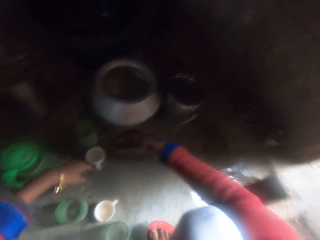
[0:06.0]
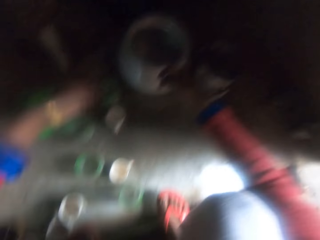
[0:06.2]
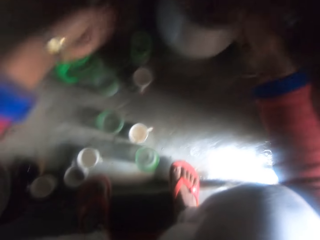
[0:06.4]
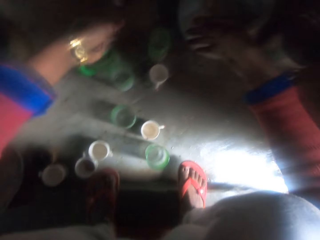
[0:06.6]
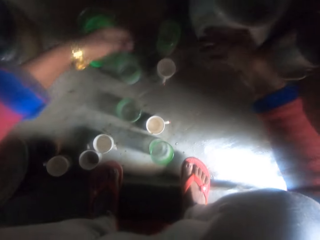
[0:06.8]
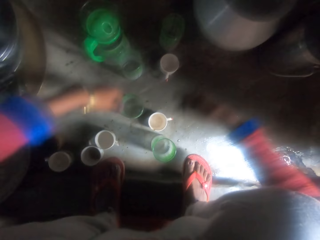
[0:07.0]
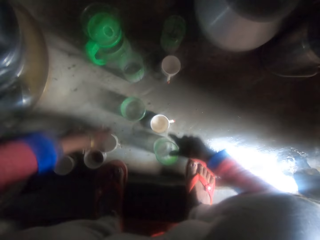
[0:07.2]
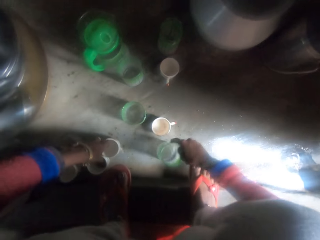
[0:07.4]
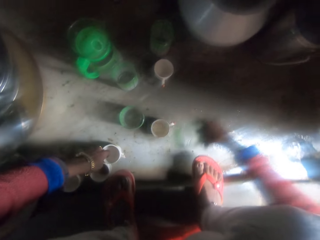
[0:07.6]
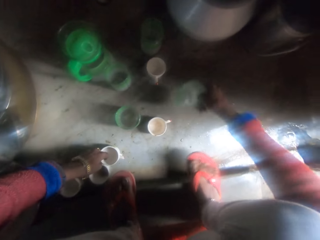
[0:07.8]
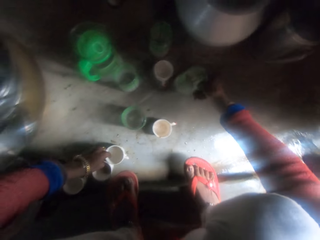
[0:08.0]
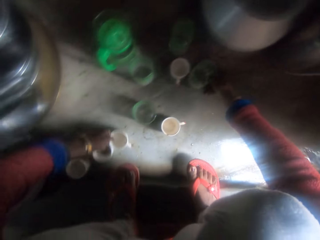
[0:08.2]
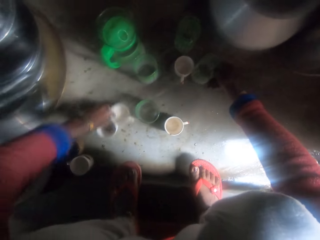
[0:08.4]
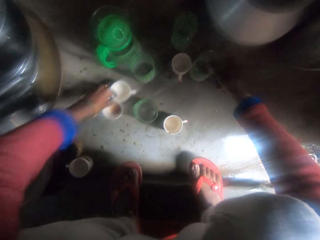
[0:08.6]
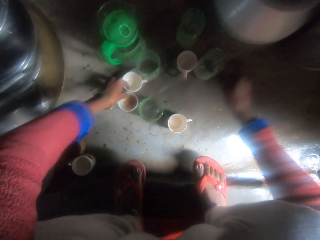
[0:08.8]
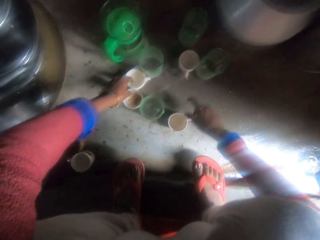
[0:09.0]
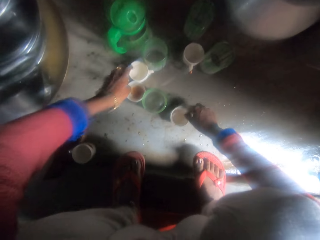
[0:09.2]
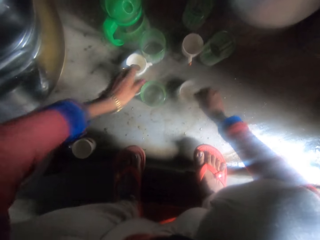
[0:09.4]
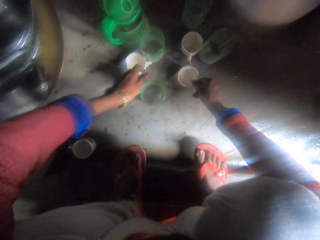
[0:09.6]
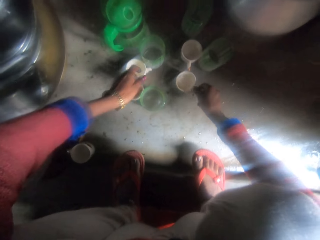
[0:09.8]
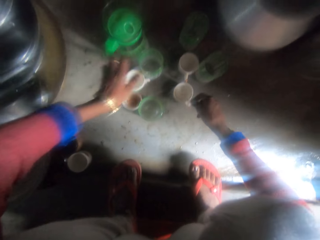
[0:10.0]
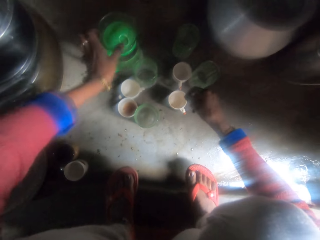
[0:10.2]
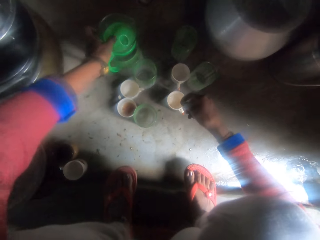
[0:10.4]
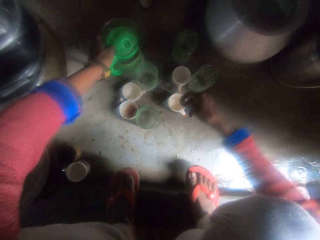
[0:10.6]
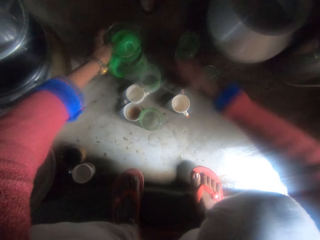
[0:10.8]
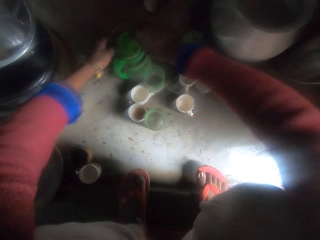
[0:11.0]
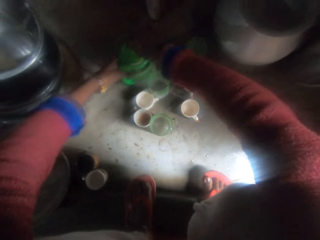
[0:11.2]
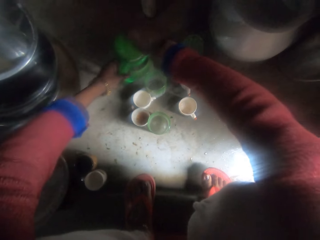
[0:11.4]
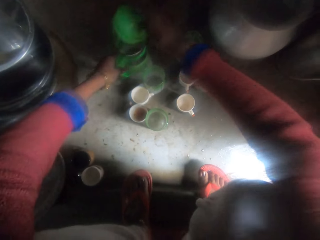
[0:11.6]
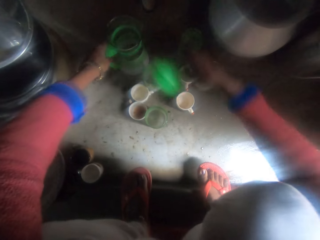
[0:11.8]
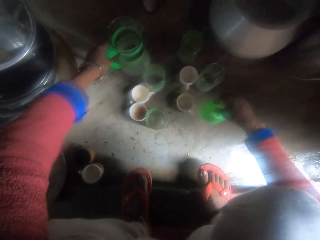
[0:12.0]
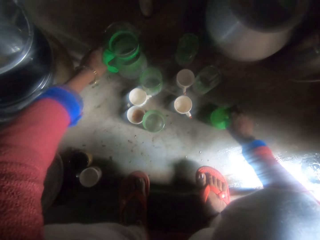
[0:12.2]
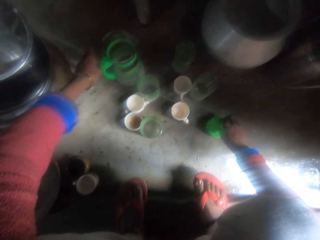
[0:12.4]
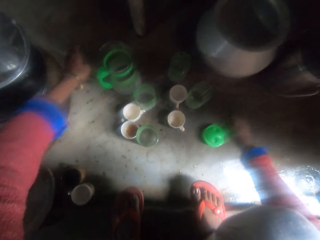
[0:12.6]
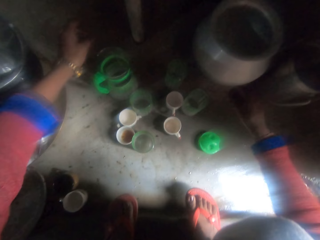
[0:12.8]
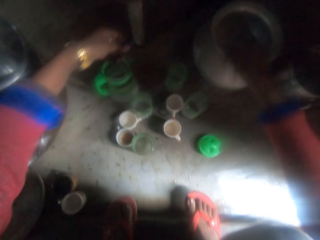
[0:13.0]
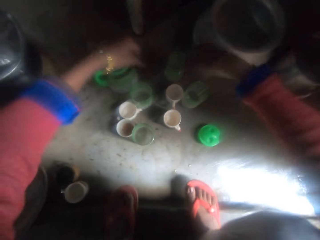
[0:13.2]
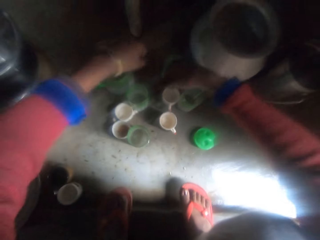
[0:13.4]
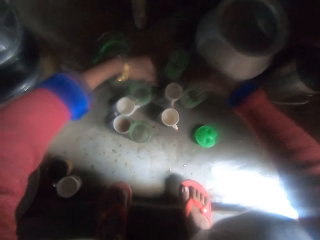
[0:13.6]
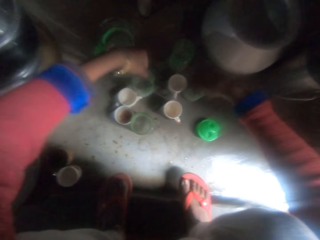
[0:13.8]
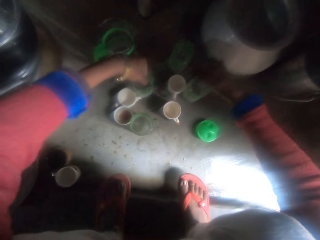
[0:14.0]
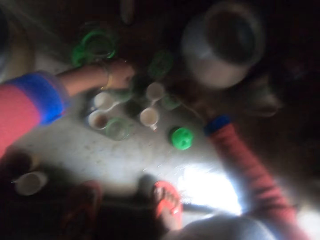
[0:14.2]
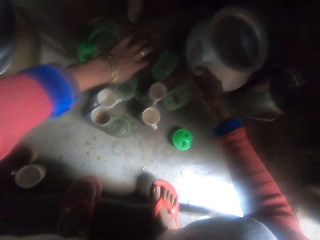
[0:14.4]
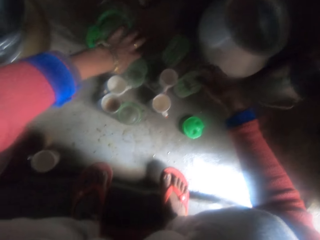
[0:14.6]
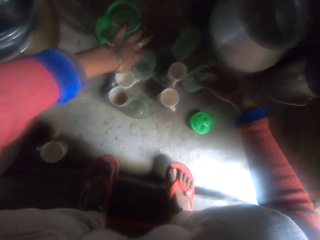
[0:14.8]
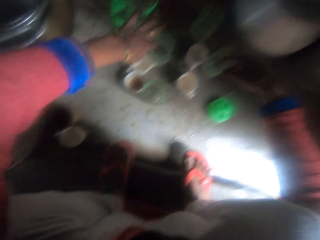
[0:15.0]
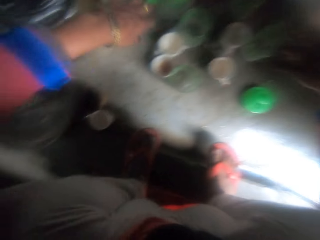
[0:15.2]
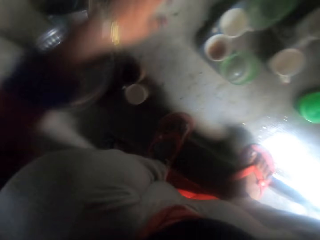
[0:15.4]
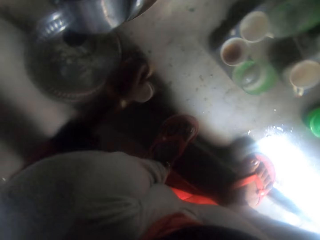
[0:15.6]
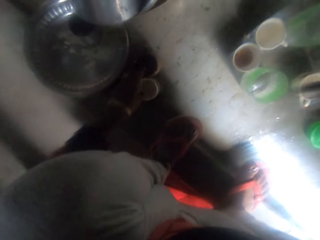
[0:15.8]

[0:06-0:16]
The camera wearer looks at the cups. She moves the cups on the floor in a kitchen. She picks up the cups. She puts the cups on the floor. She holds the water jug. She opens the water jug on the floor. She drops the cover of the jug on the floor. She shakes her hand.

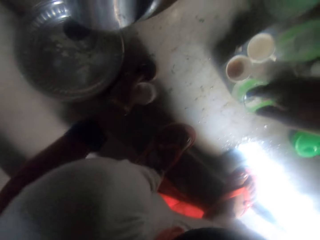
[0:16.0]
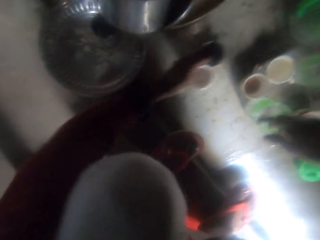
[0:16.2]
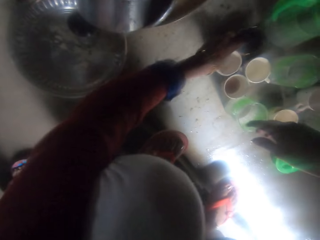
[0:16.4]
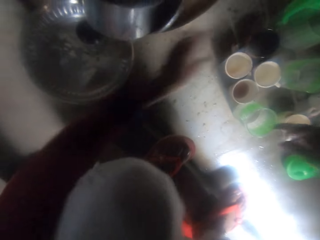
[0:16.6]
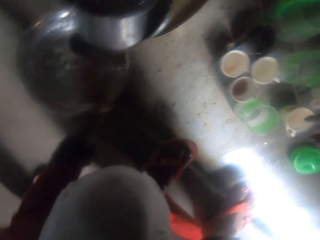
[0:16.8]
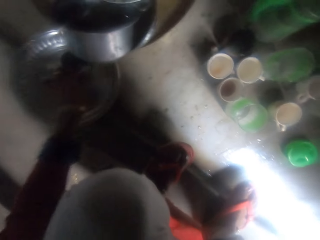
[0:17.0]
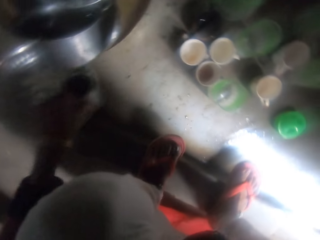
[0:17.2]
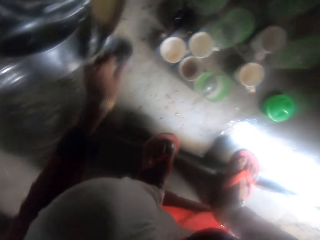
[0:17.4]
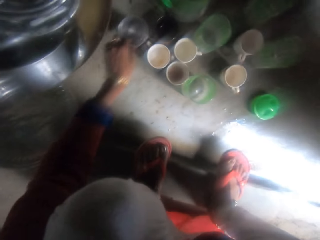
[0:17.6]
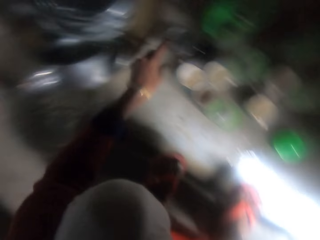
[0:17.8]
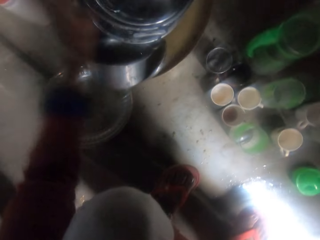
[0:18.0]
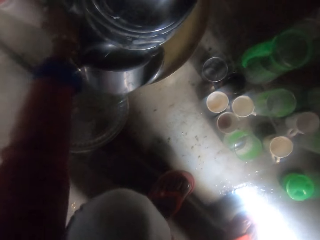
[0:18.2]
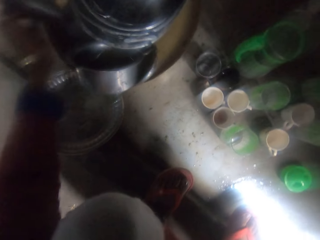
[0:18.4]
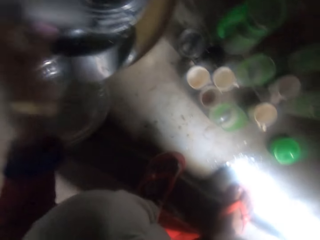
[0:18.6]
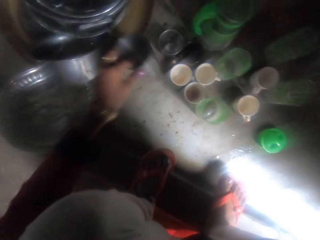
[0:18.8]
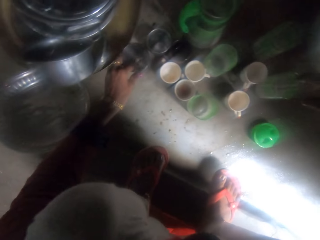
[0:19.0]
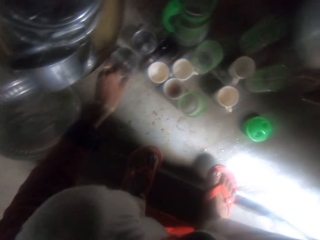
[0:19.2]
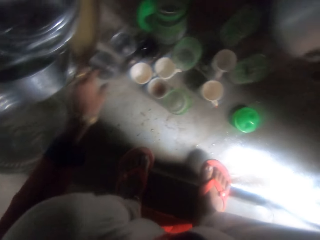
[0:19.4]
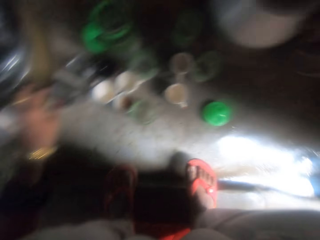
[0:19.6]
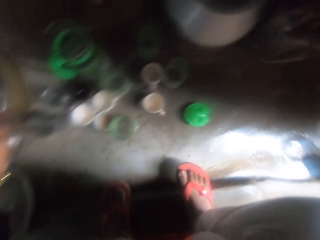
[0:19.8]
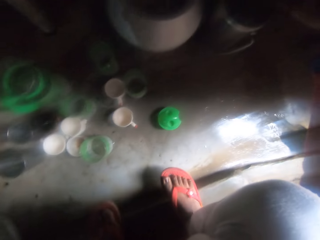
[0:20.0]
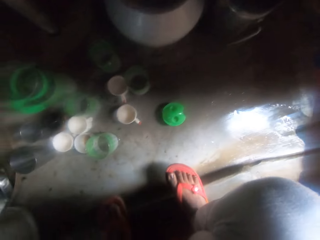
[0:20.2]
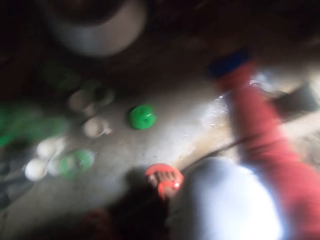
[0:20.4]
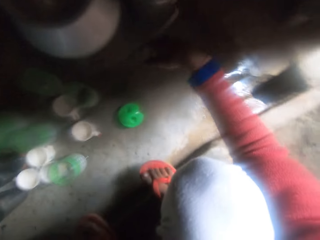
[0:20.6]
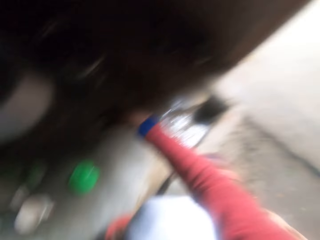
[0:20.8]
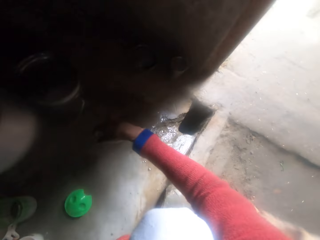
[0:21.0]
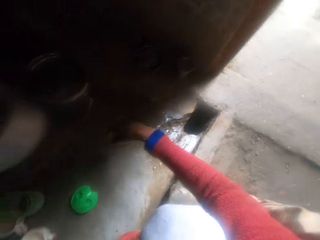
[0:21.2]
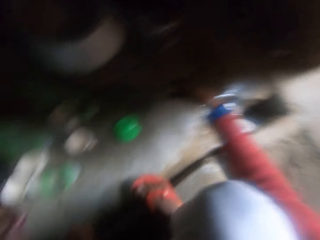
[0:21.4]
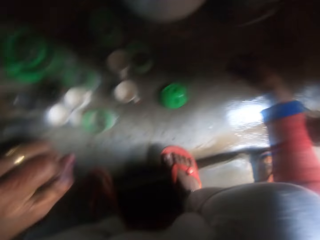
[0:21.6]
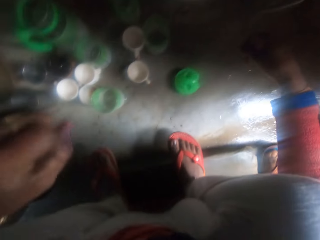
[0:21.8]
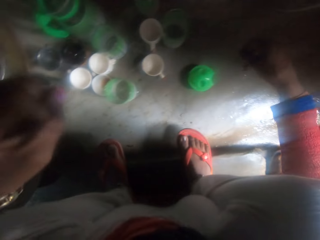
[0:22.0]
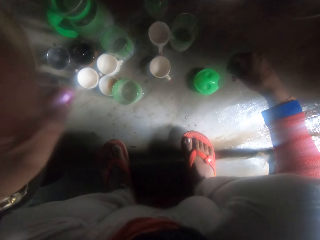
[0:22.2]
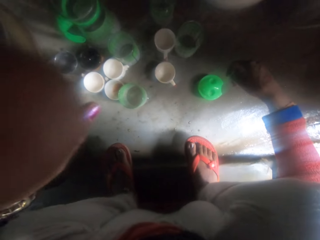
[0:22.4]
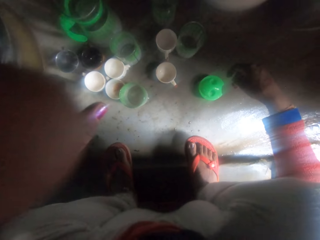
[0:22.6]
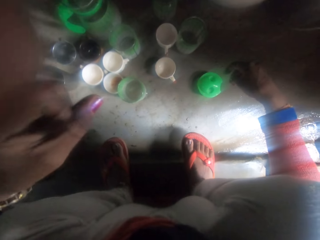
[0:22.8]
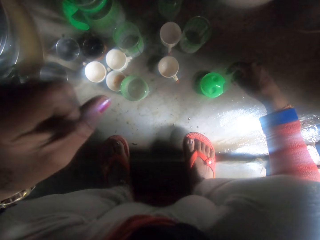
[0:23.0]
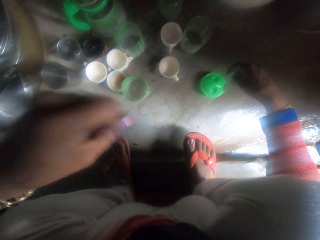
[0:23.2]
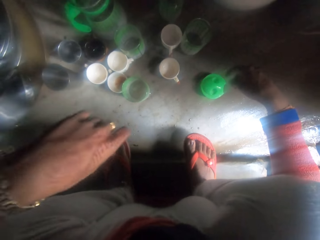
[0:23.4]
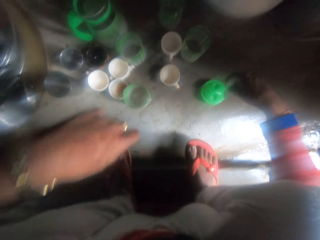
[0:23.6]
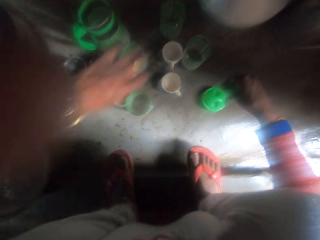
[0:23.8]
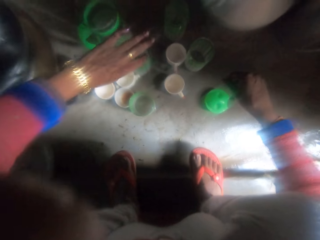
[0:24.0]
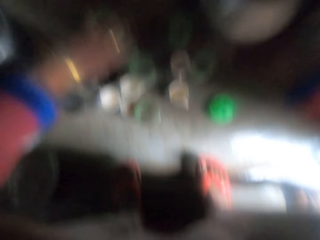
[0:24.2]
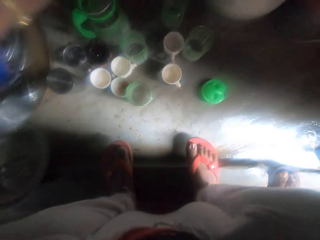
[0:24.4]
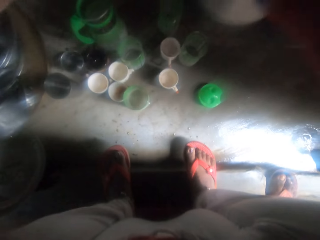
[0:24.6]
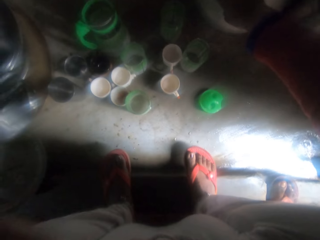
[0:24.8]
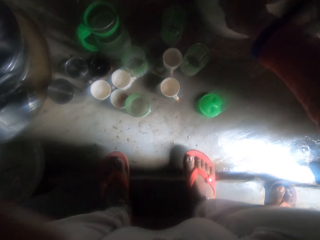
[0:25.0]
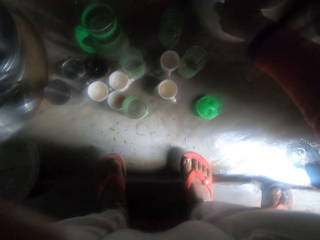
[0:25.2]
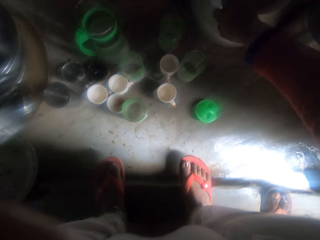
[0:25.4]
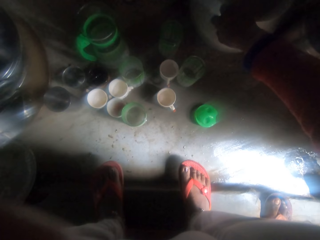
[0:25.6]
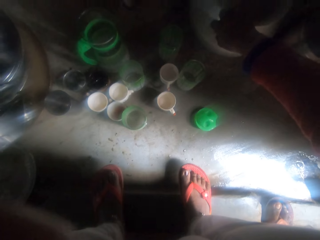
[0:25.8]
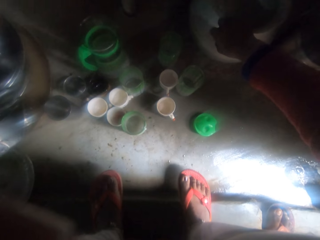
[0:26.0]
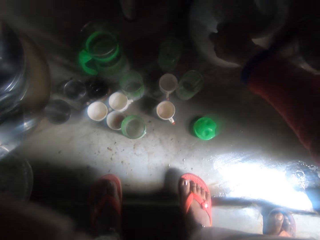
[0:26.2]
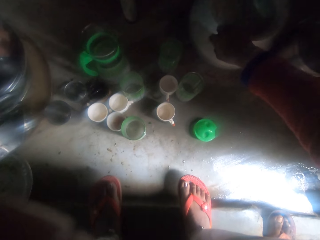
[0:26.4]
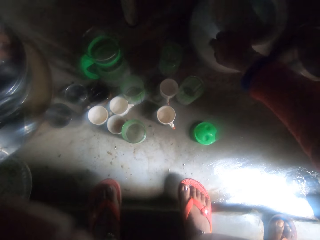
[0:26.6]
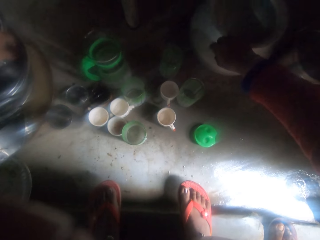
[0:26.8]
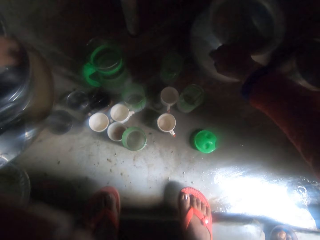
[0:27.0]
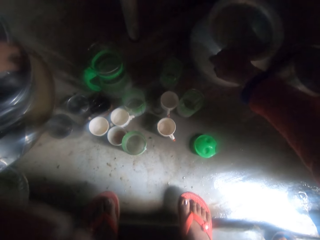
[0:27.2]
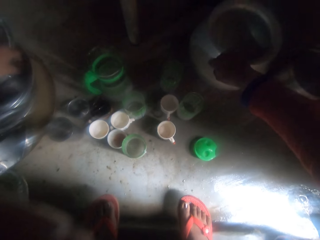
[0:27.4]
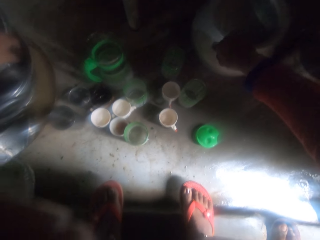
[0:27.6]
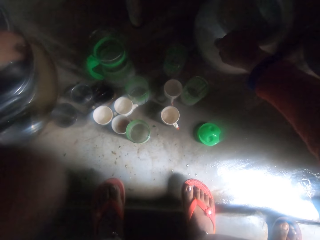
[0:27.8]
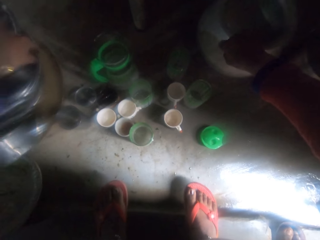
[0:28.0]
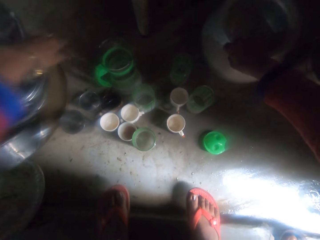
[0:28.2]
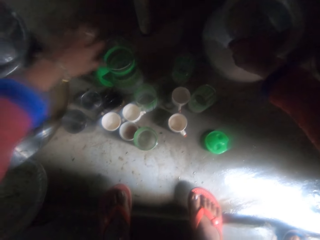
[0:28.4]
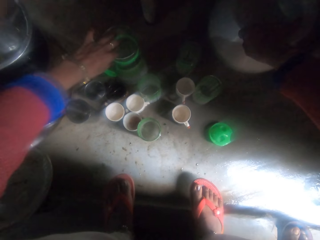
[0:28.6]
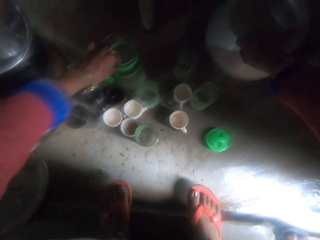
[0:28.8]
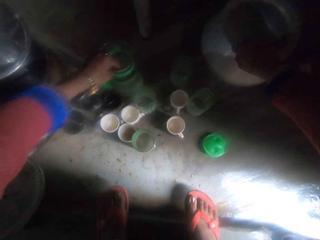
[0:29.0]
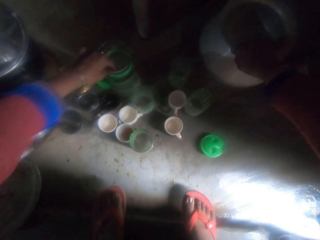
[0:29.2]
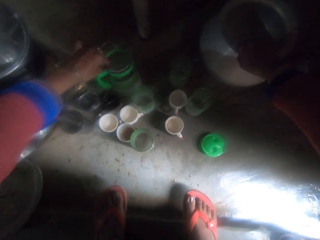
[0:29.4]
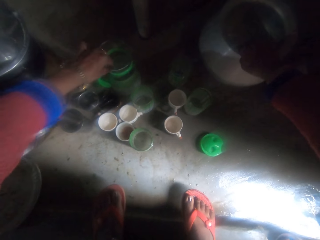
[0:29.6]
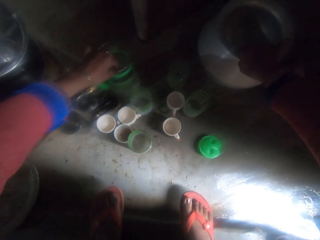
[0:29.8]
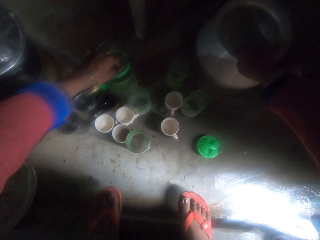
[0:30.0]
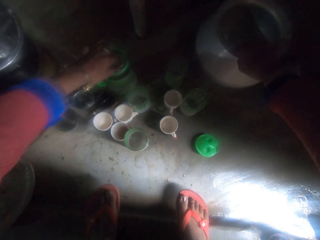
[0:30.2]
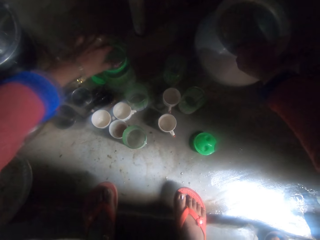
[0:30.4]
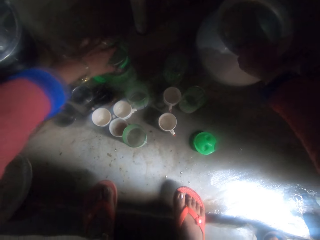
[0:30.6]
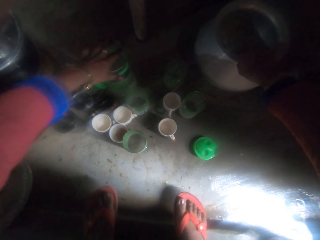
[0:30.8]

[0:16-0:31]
The camera wearer picks up the cups. She moves a cup beside her with the other cups on the floor. She puts the cups on the floor. She picks up a metal cup from a tray. She drops the cup with other cups on the floor. She picks up a metal cup from the tray with pots. She drops the cup with other cups on the floor. She looks at the cups. She holds a pot. She touches the water jug.
